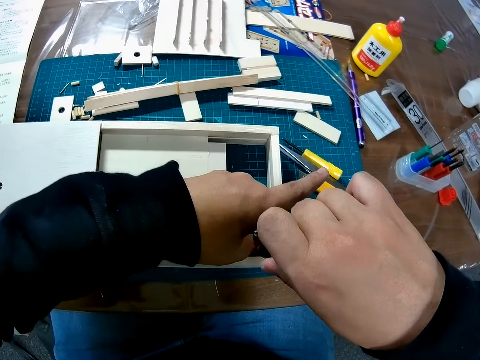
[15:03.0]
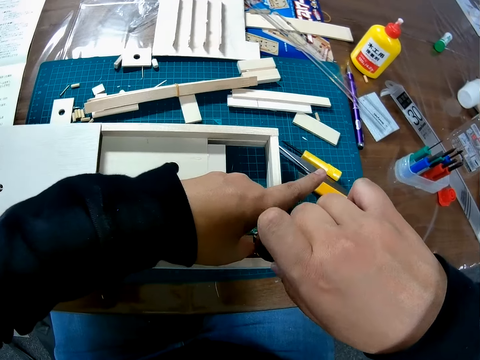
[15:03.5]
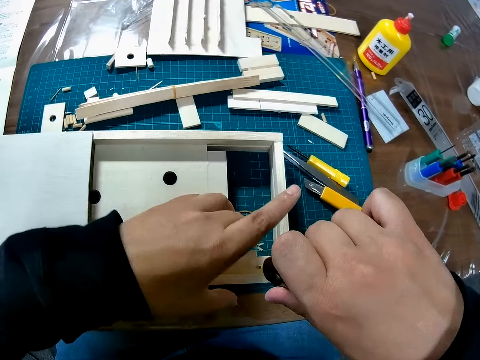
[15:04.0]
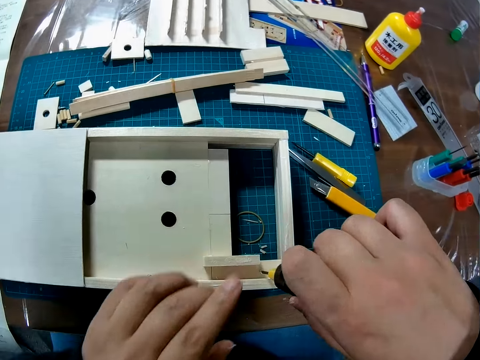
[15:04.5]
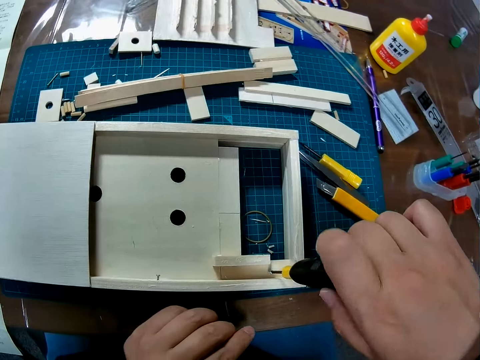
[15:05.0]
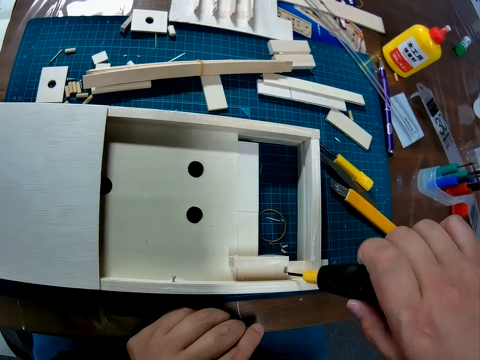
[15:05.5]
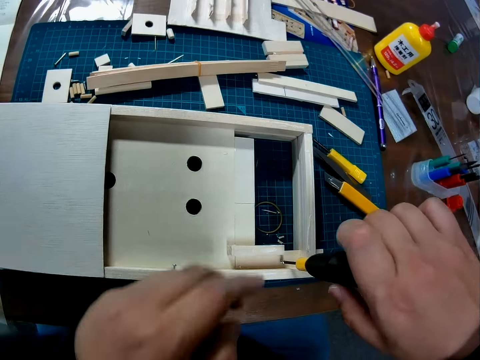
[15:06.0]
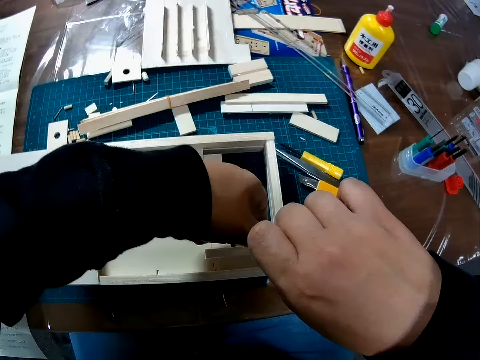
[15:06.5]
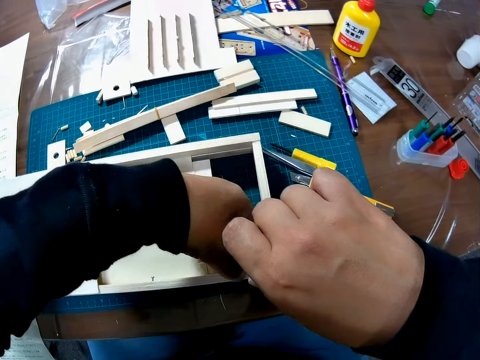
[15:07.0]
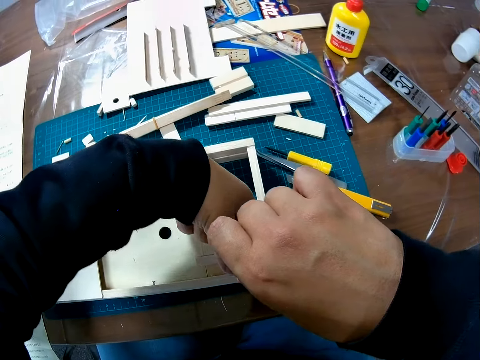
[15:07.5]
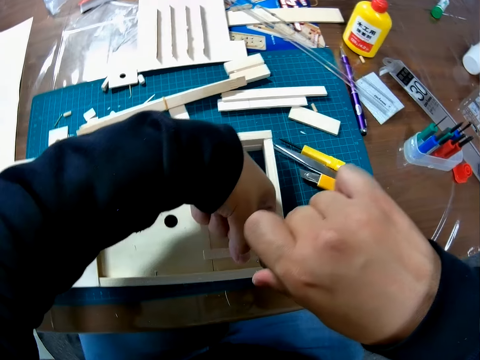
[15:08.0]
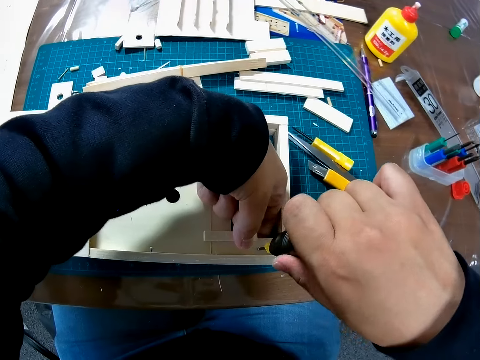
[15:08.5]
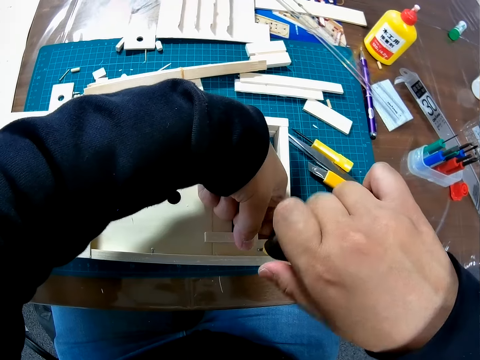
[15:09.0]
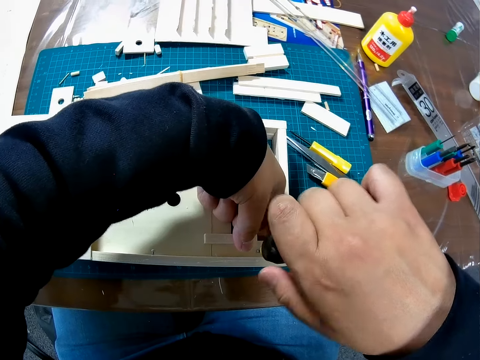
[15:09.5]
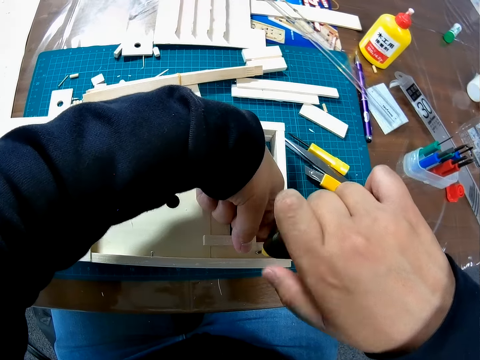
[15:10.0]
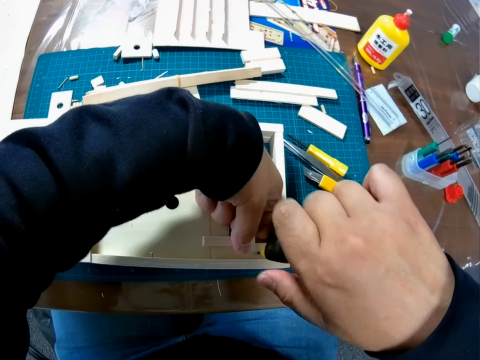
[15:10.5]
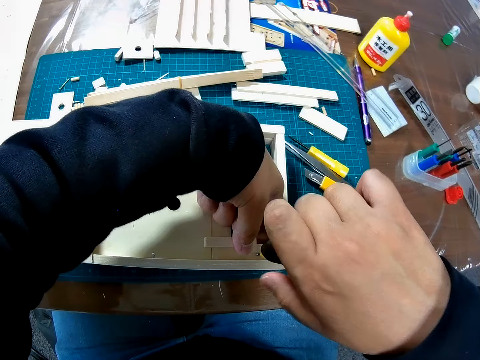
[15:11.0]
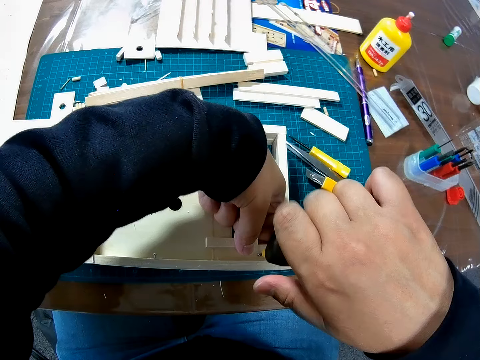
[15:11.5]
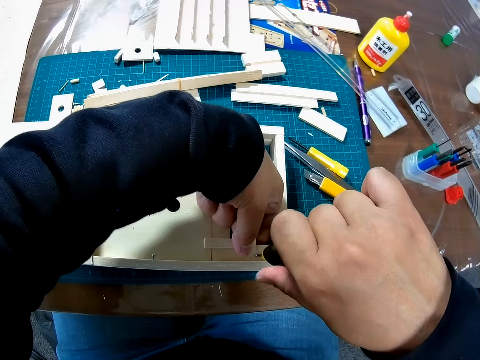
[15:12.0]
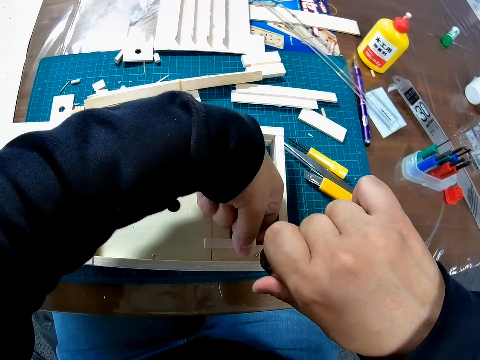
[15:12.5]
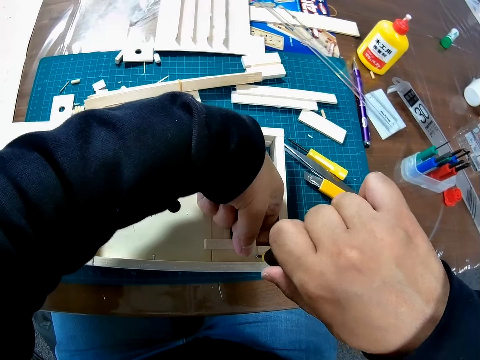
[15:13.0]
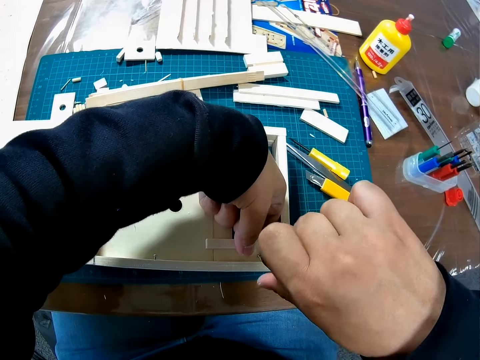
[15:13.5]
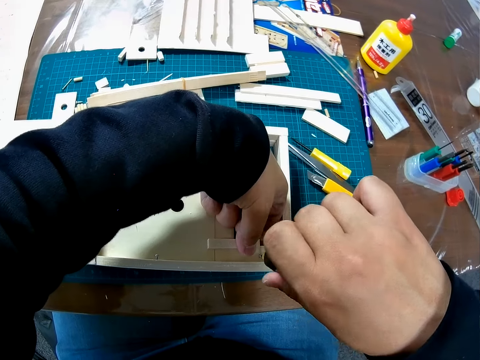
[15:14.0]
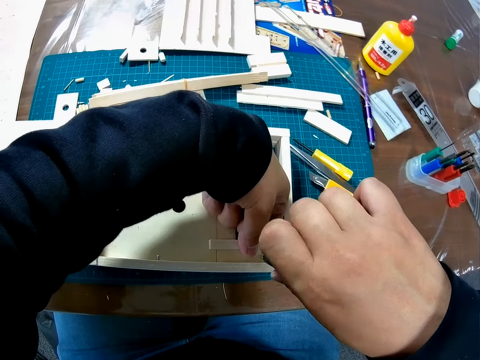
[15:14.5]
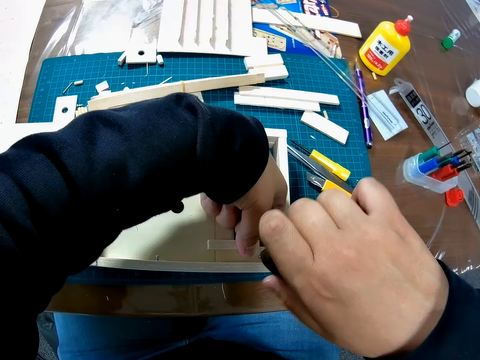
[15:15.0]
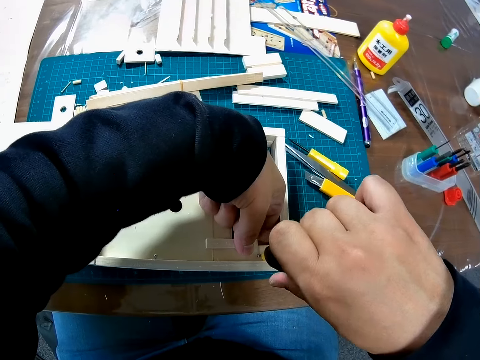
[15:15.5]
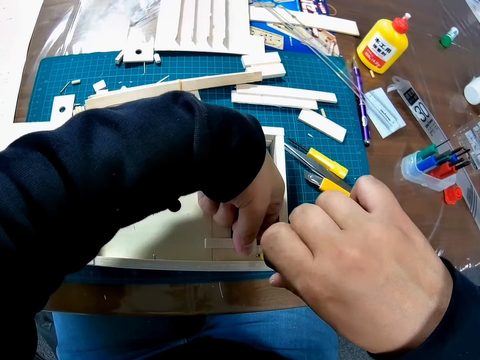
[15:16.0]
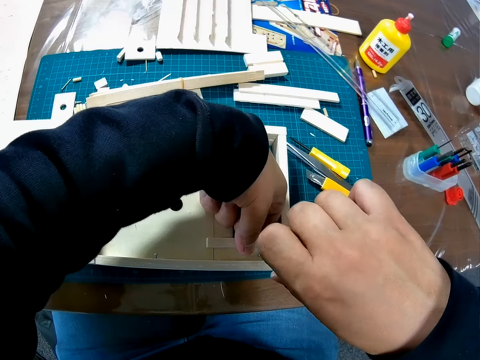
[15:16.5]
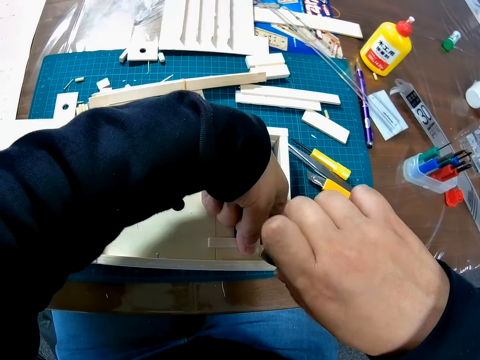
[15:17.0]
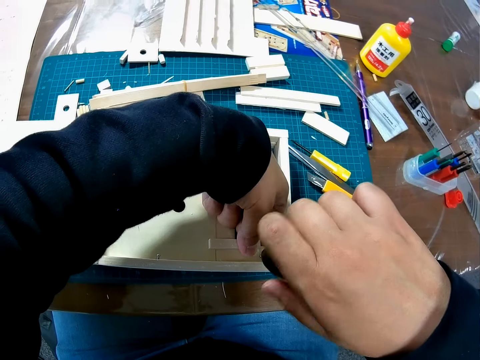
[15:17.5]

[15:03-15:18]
The camera wearer holds the wood. He drives in the nut. He lifts his hand from the wood. He drives in the nut. He holds the wood. He drives in the nut.

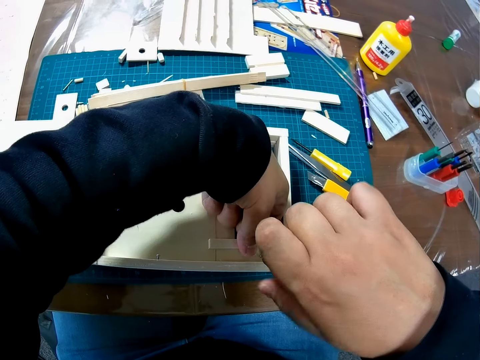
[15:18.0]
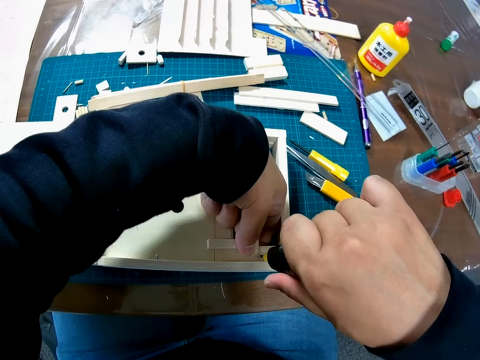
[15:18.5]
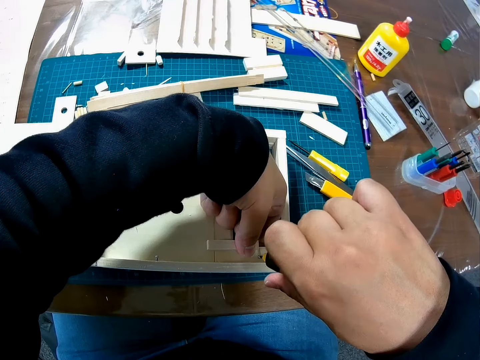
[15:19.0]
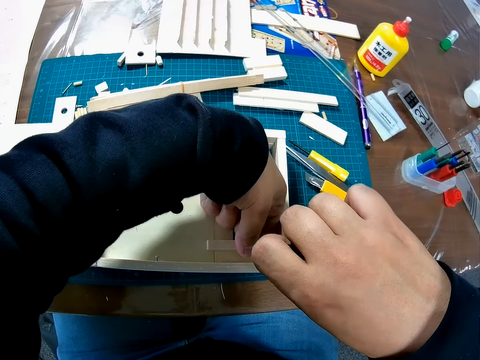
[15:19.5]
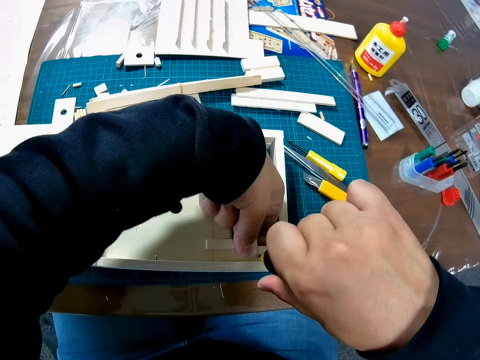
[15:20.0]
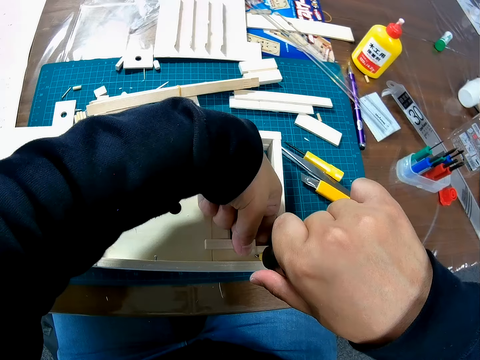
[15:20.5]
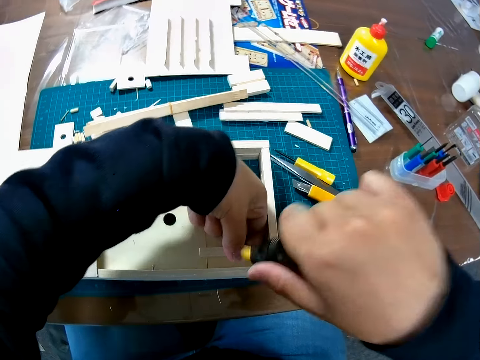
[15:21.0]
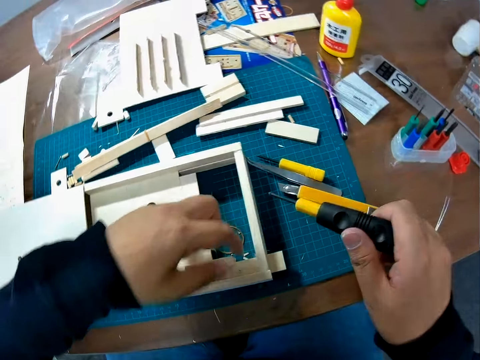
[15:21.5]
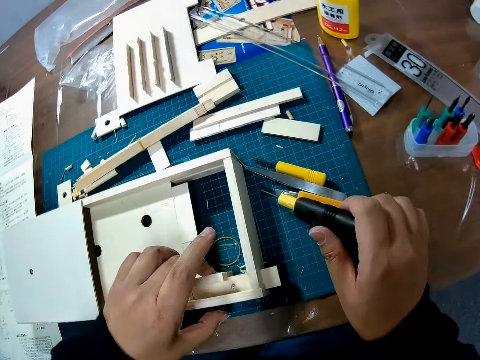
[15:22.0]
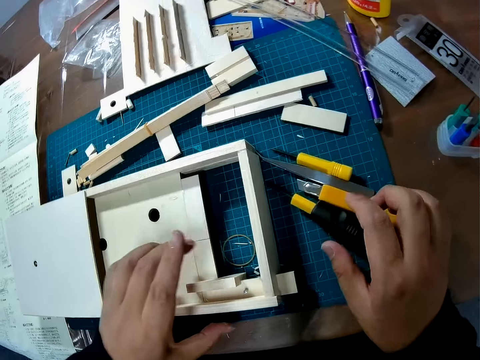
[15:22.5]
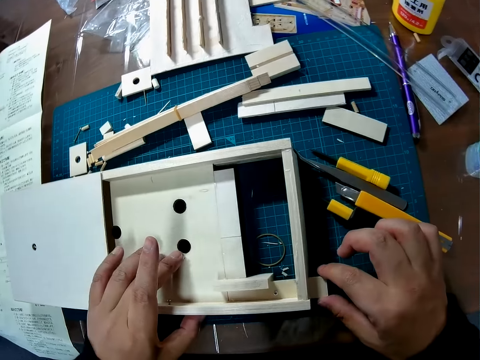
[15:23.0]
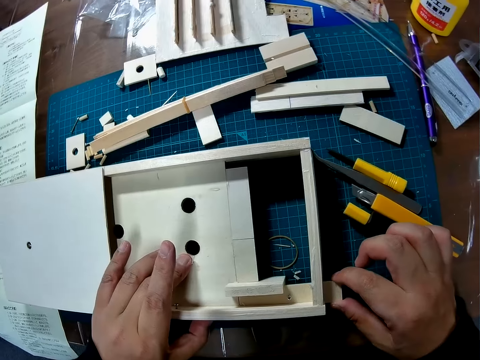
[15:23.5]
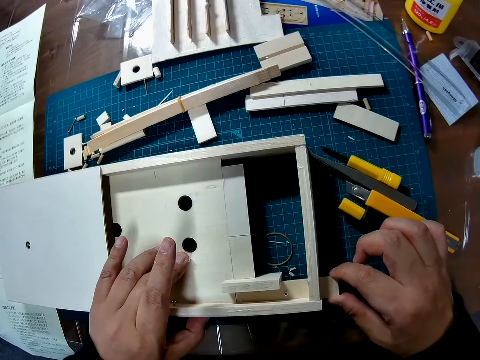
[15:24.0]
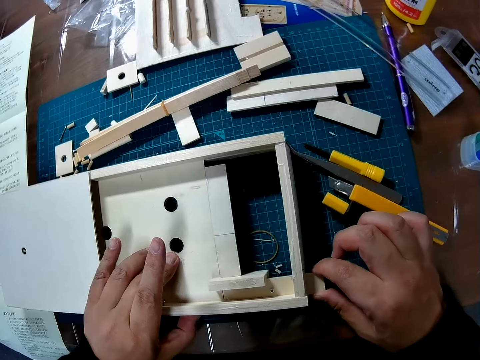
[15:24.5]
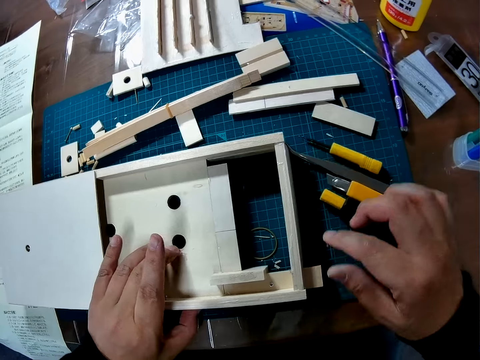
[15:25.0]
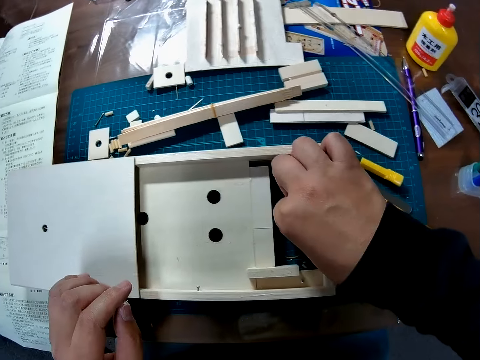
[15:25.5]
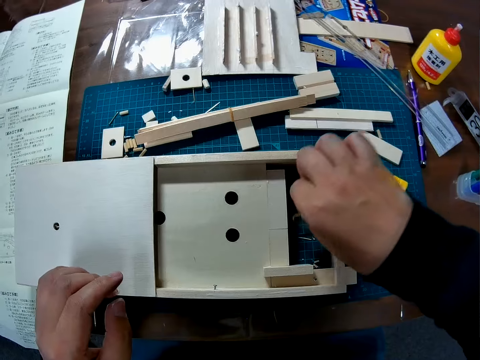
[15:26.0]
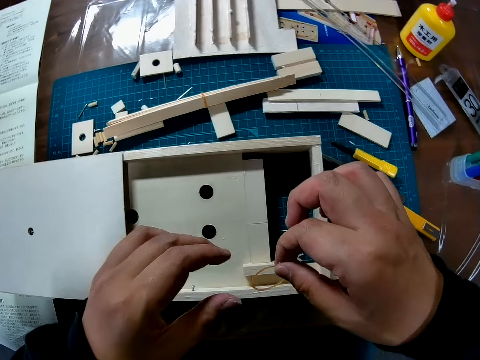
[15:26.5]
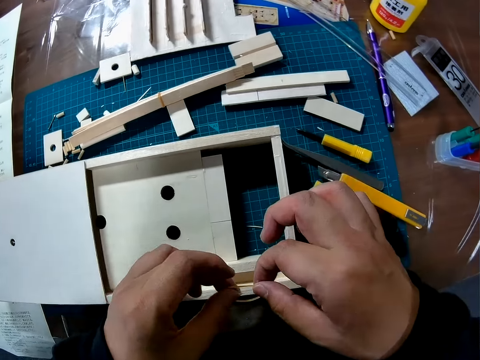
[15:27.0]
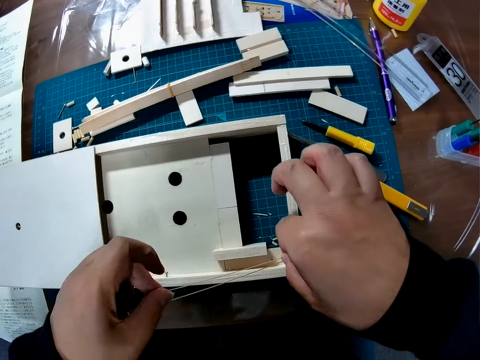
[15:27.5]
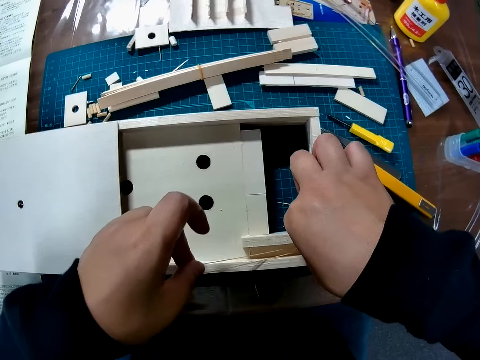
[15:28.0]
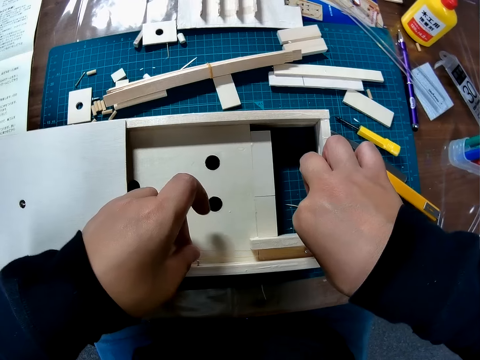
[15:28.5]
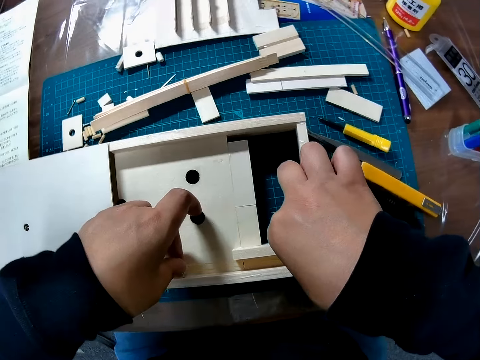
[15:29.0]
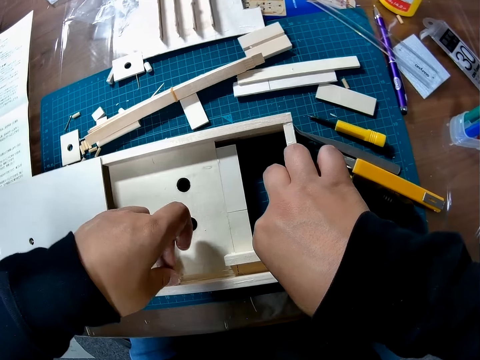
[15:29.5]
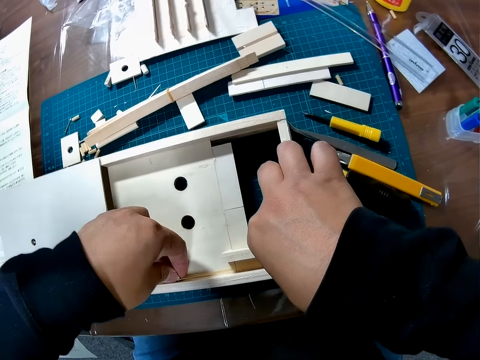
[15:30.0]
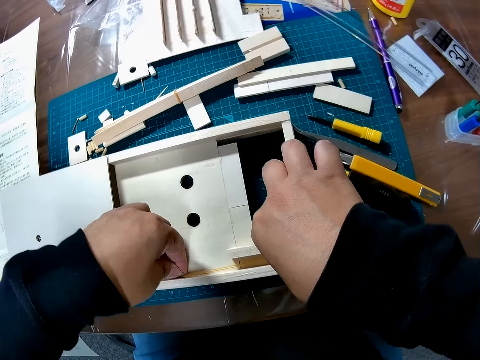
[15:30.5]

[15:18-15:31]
The camera wearer lifts the screwdriver from the wood. They hold the wood. They drop the screwdriver on the table. They examine the wood. They pick up an elastic band or rubber from the mat. They place the elastic band in the wood. They fix the rubber in the constructed wood.
